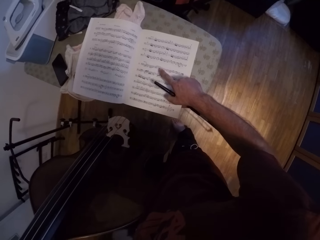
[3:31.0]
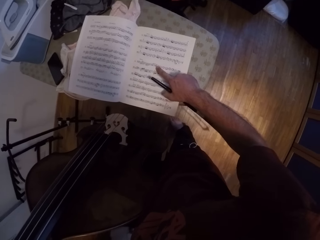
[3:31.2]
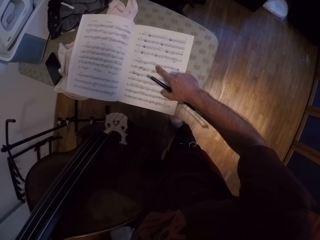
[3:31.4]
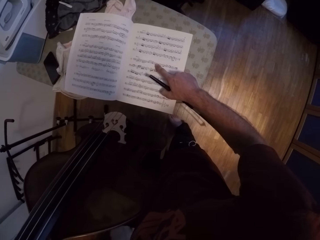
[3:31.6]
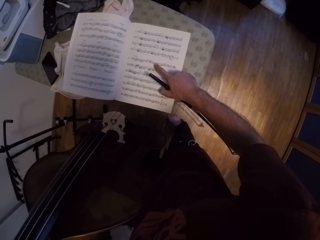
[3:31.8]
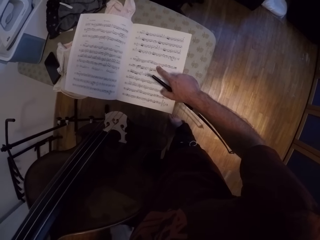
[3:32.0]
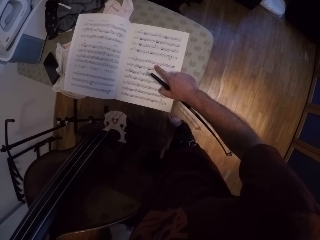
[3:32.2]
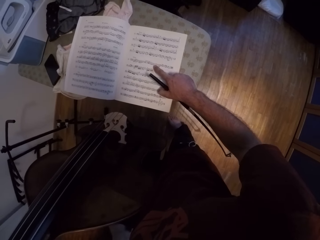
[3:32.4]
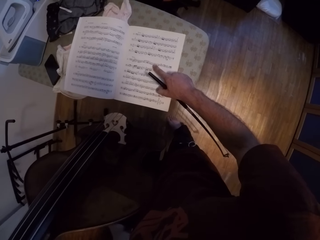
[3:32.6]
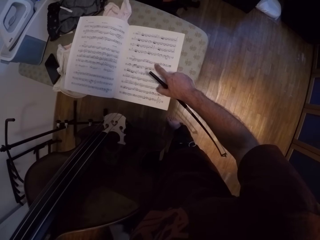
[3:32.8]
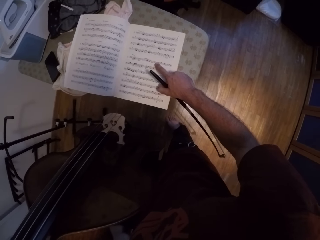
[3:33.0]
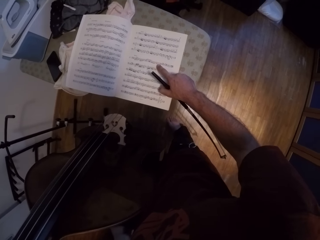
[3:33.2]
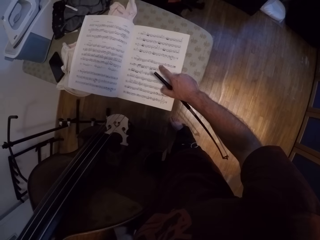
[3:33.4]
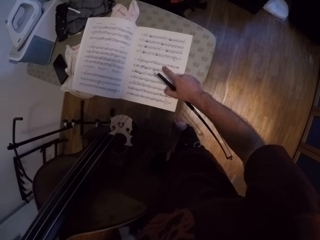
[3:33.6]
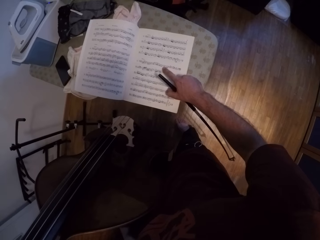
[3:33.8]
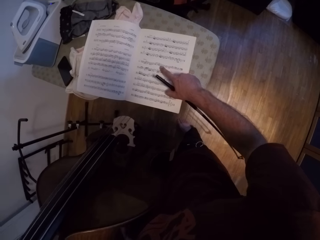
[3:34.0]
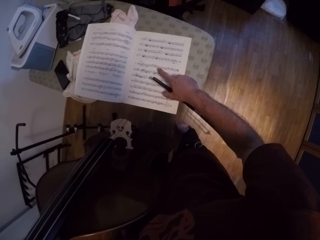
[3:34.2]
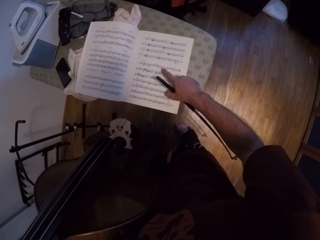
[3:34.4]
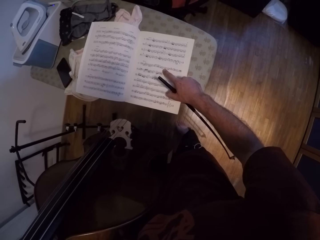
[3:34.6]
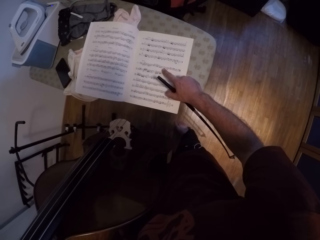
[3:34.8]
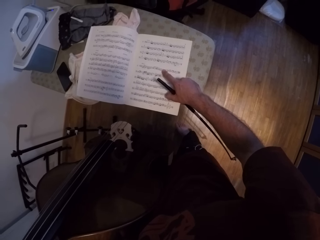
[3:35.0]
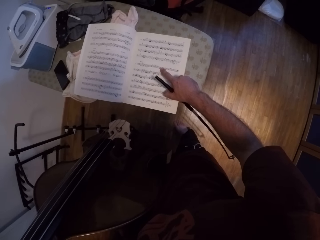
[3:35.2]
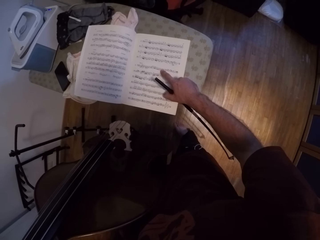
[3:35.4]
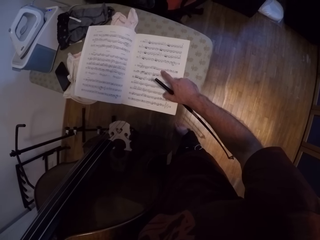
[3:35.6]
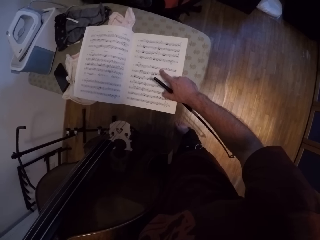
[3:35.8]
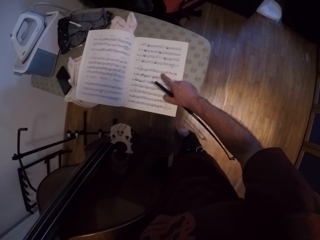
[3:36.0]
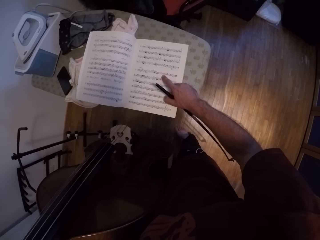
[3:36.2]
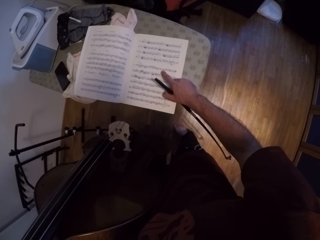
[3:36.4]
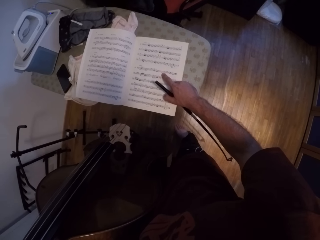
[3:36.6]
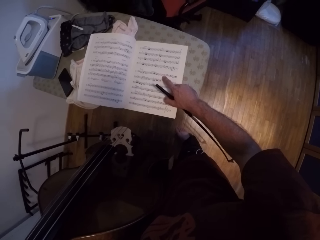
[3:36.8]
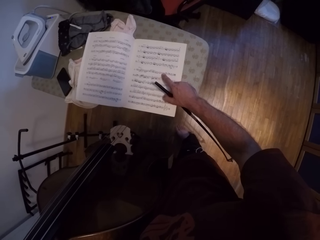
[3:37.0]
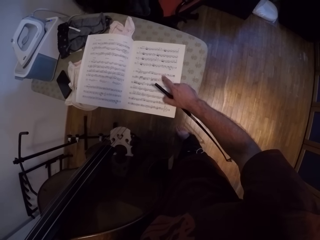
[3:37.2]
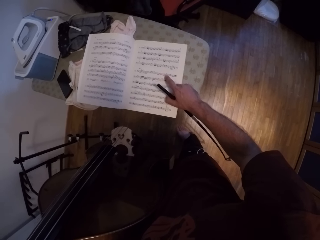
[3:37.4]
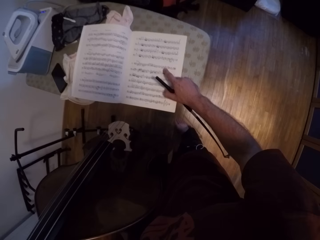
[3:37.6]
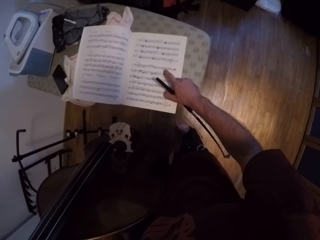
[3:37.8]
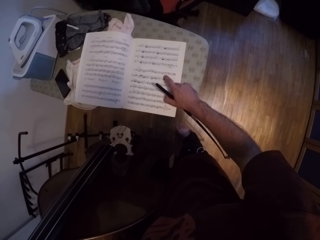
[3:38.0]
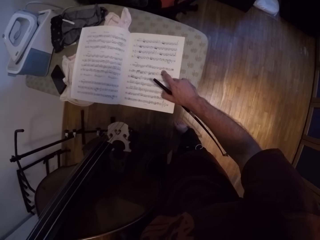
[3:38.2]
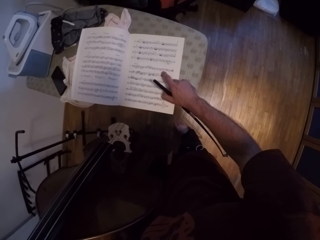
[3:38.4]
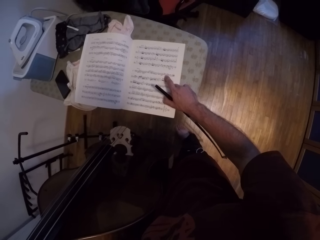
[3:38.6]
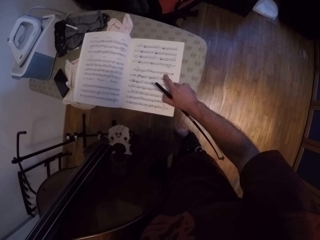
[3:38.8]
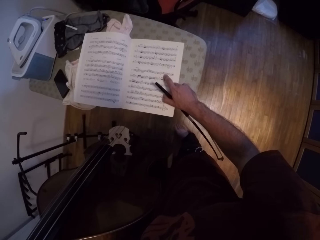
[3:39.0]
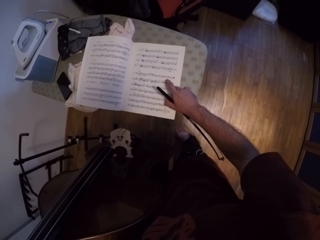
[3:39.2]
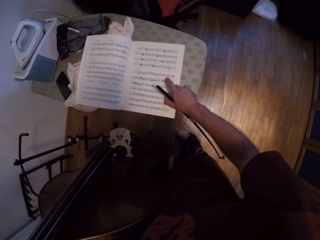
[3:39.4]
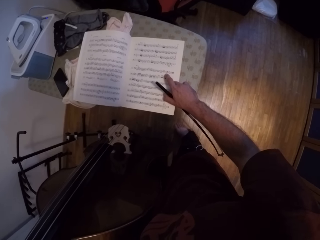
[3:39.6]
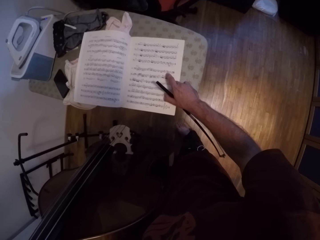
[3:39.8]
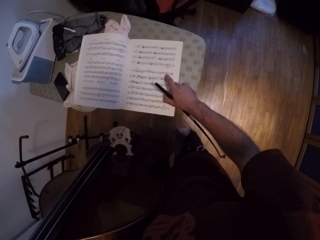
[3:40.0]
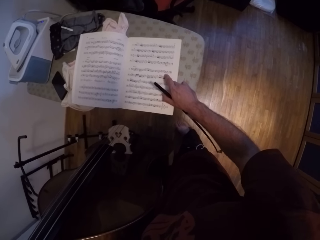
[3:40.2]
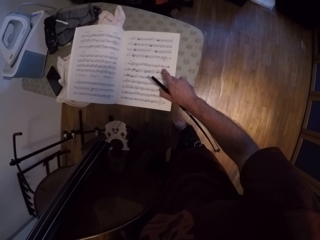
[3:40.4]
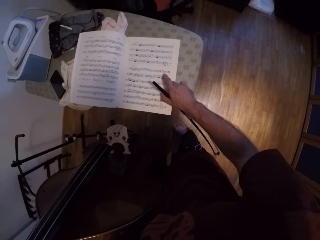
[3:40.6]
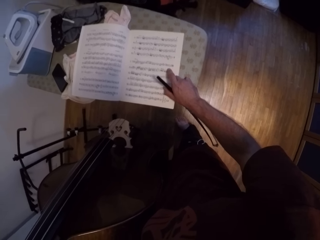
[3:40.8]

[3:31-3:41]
The camera wearer points at a music book page with his right hand. He reads the music book page.

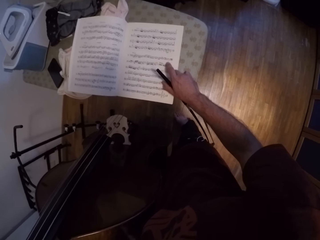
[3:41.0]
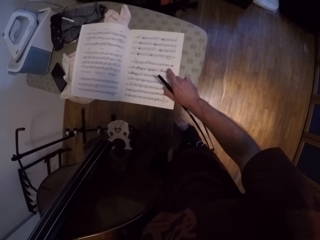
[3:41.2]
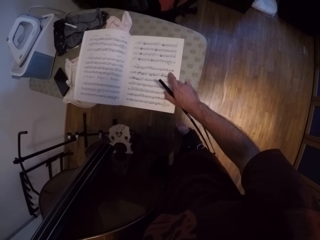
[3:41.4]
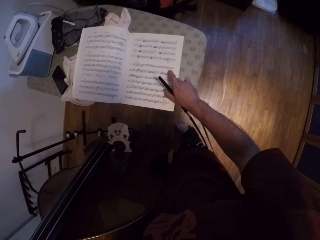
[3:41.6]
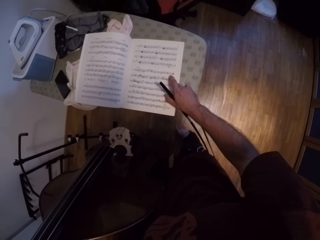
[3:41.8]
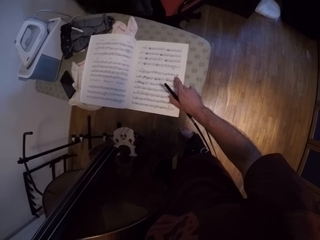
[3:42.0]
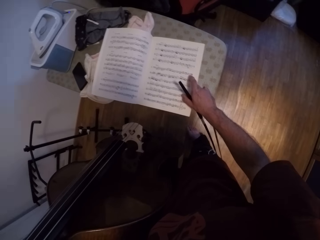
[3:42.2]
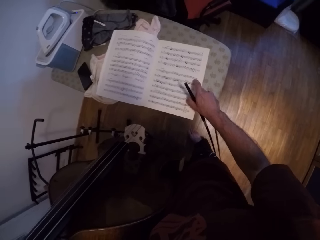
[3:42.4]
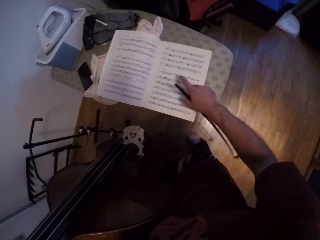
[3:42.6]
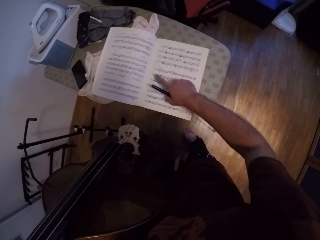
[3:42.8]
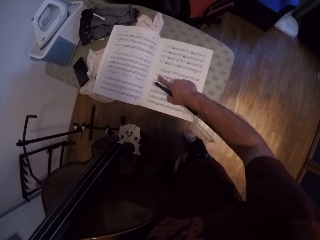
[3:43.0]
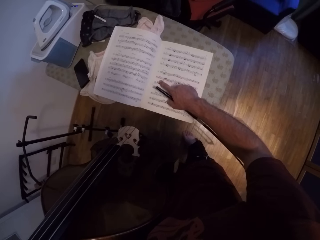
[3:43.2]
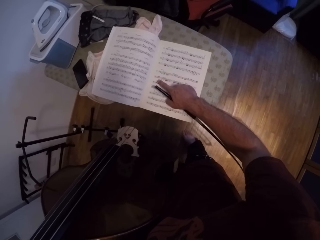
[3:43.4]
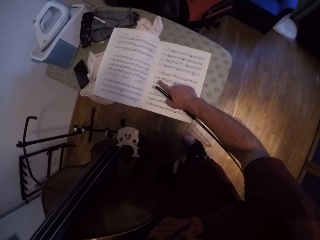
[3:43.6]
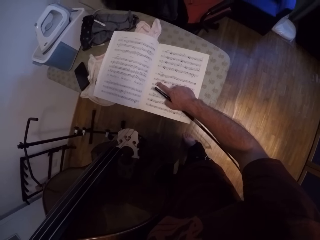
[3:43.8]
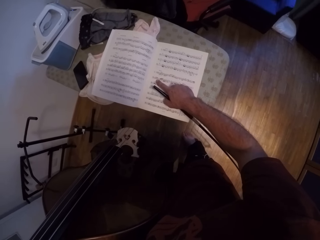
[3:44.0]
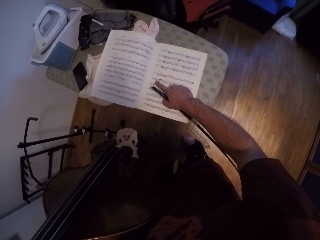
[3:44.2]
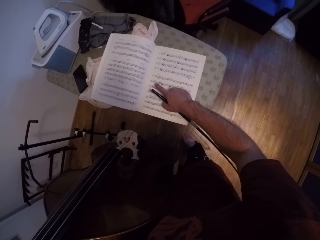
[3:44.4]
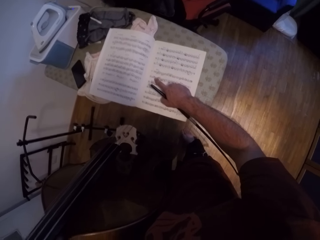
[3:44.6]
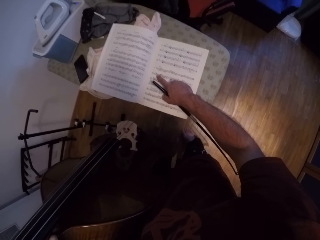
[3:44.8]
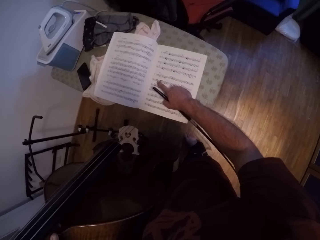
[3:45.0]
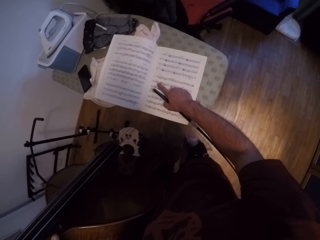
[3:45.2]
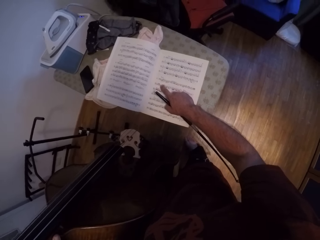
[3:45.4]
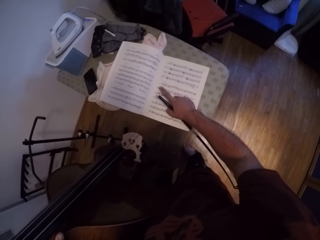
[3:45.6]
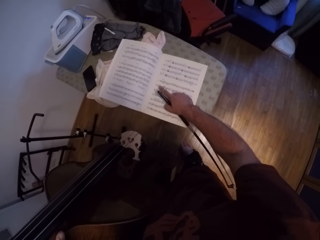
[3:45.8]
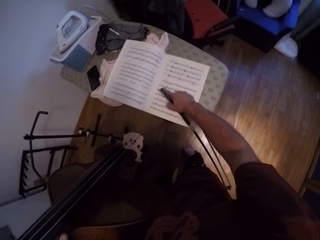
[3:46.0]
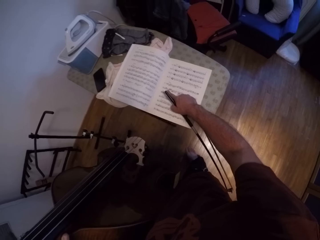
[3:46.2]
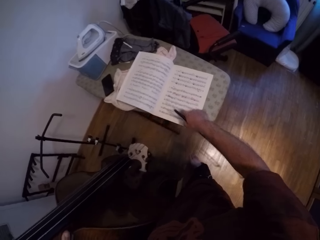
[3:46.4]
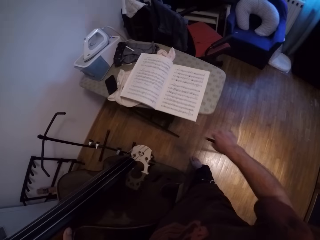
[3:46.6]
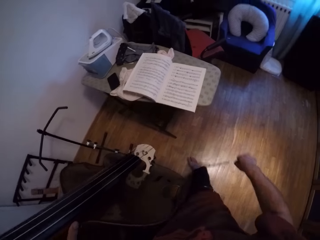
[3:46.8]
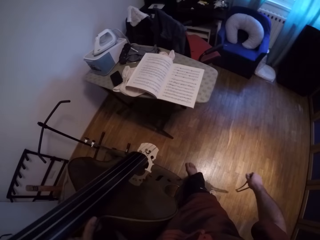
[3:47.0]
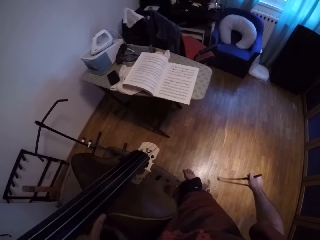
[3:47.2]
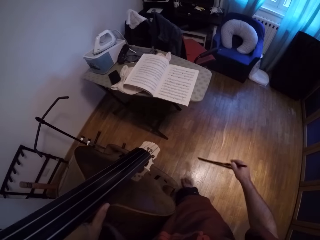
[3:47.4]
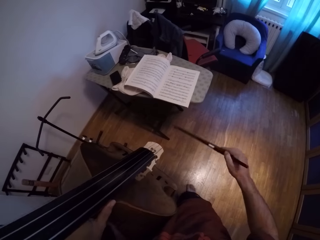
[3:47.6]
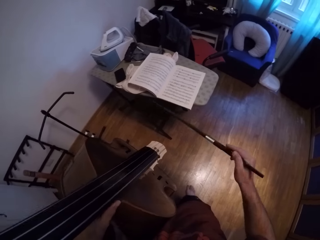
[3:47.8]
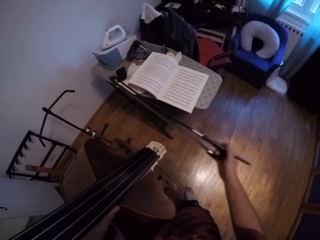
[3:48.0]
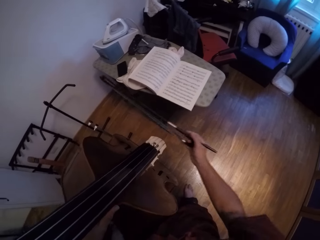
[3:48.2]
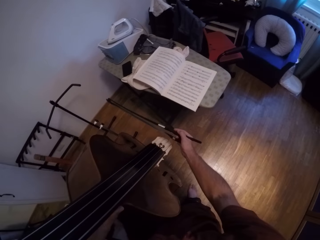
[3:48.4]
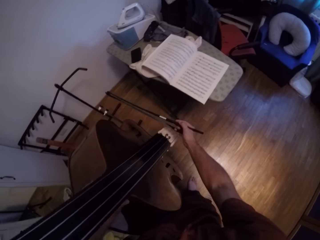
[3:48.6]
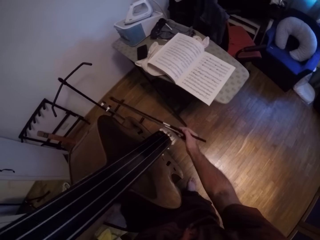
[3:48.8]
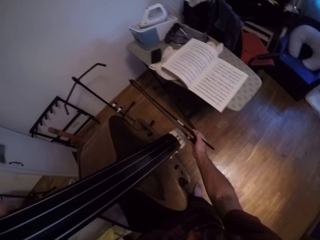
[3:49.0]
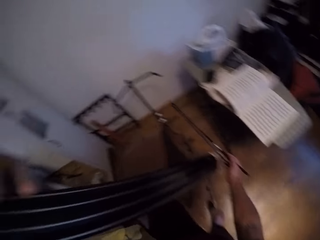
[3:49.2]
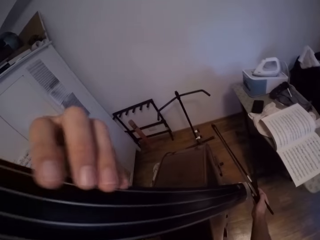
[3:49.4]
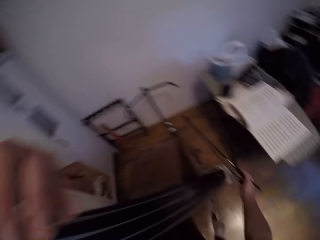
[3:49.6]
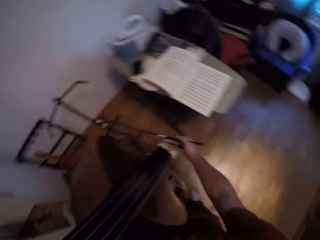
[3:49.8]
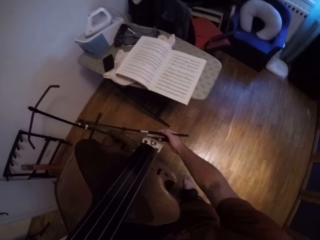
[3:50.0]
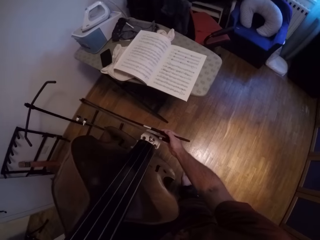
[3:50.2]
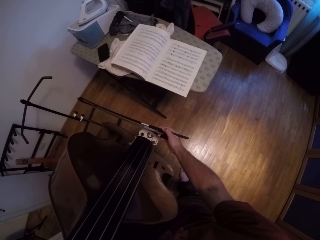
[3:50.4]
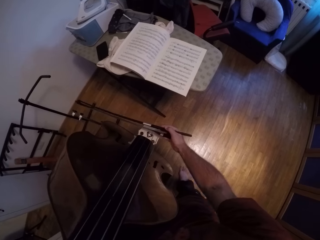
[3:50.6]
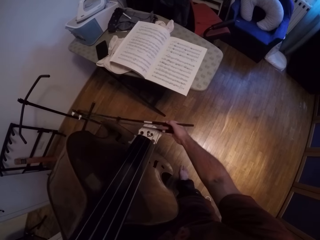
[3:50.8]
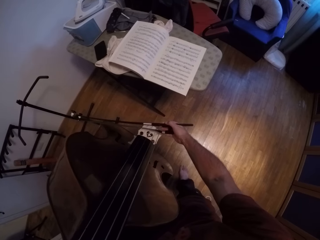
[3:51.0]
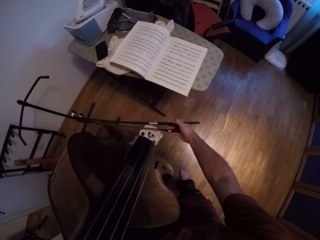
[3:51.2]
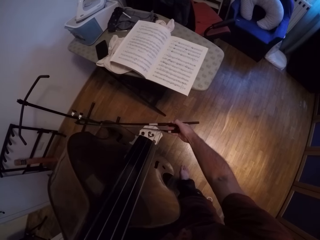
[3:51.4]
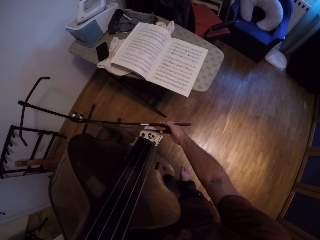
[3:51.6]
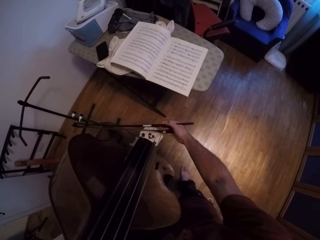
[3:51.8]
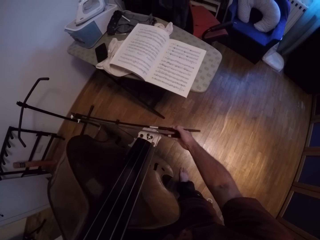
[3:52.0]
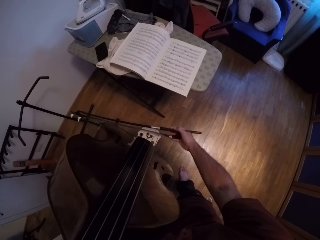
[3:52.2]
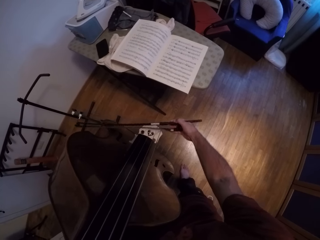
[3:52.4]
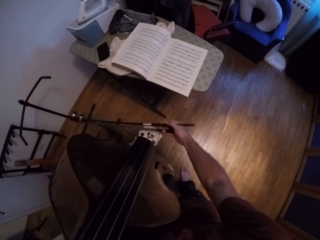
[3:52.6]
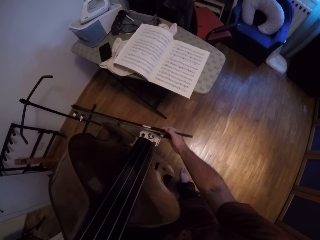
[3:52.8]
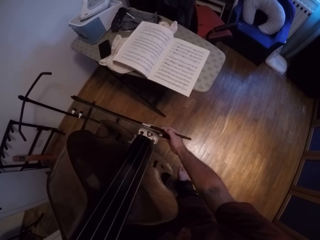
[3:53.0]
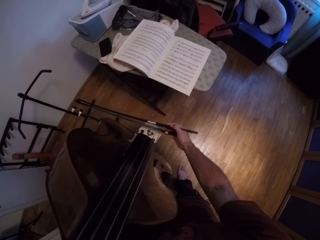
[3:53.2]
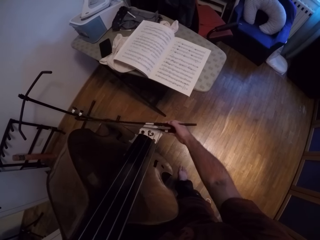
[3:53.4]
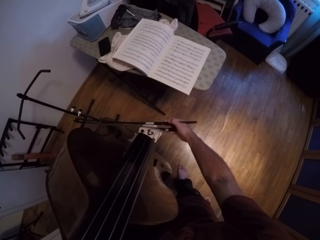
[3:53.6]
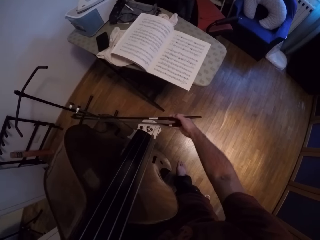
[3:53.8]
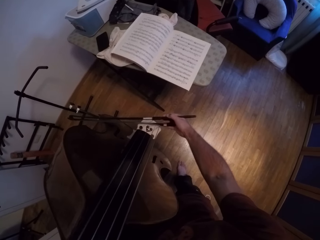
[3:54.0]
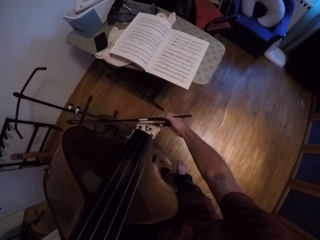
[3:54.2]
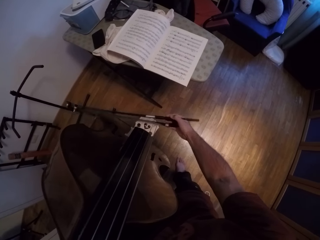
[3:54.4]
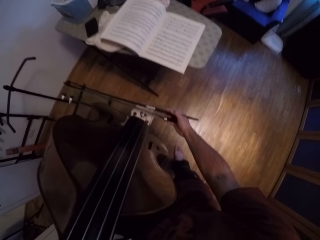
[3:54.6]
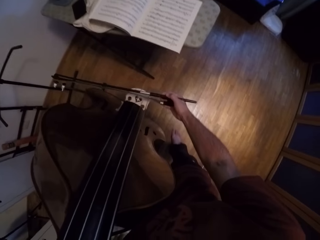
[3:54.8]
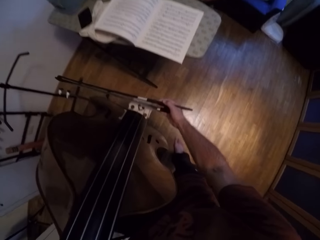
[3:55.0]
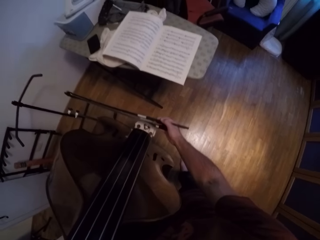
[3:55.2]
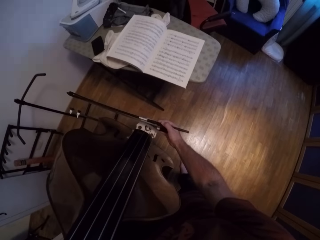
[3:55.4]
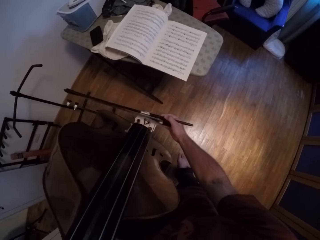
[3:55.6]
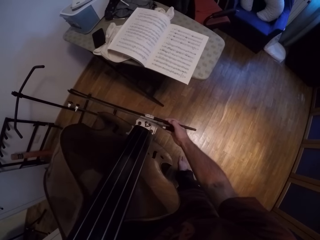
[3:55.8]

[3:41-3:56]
The camera wearer moves their hand around the music book page. They read the music book page. They move their hand from the music book page. They move the metallic stick towards the guitar, place the metallic stick on the guitar, move their hand around the guitar and play the guitar with the metallic stick.
